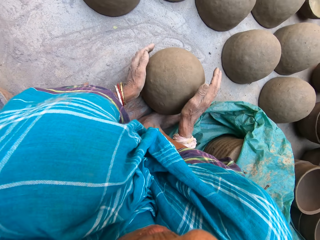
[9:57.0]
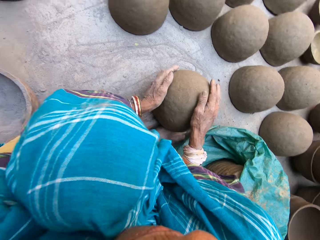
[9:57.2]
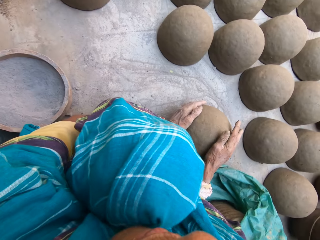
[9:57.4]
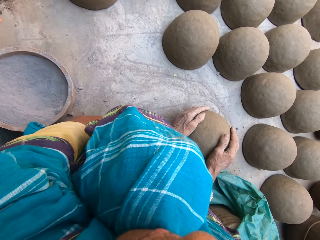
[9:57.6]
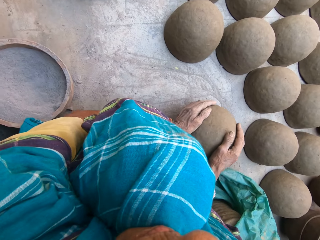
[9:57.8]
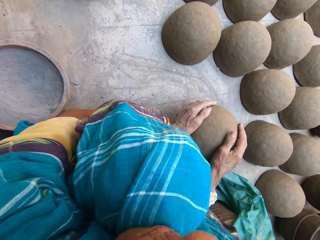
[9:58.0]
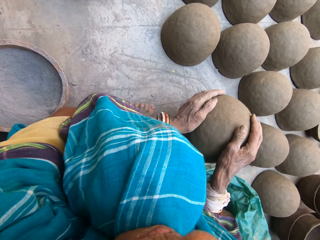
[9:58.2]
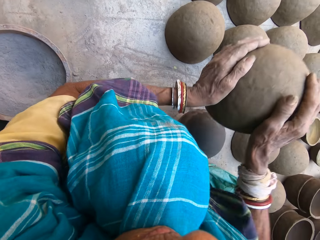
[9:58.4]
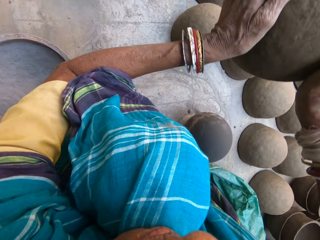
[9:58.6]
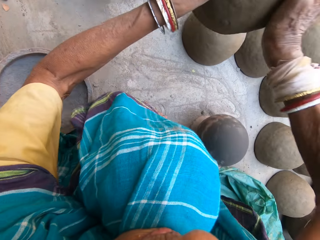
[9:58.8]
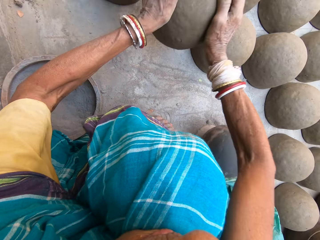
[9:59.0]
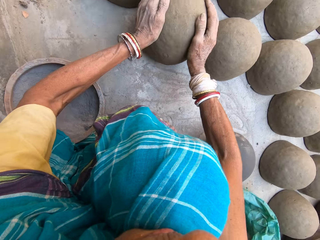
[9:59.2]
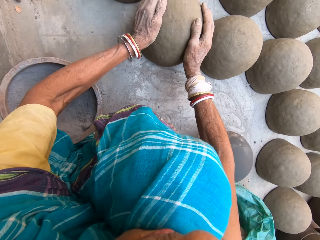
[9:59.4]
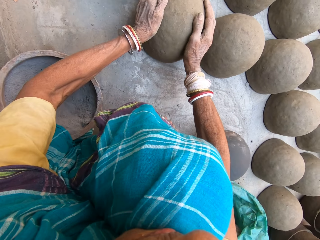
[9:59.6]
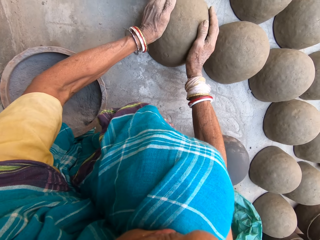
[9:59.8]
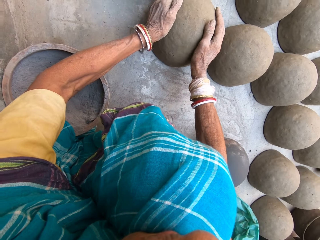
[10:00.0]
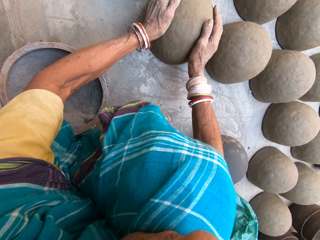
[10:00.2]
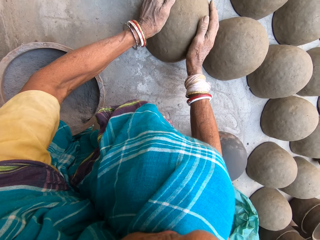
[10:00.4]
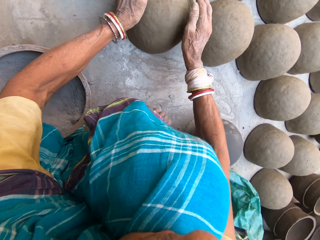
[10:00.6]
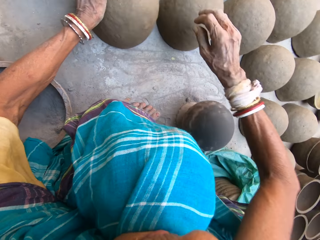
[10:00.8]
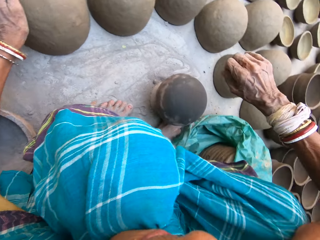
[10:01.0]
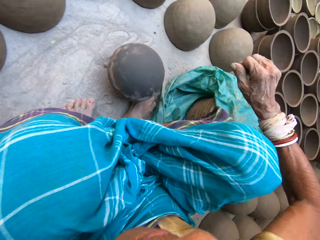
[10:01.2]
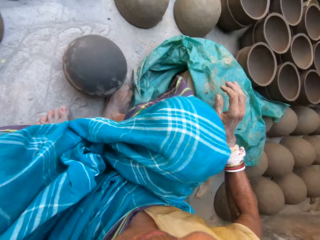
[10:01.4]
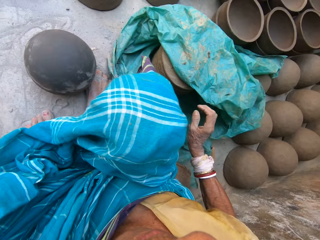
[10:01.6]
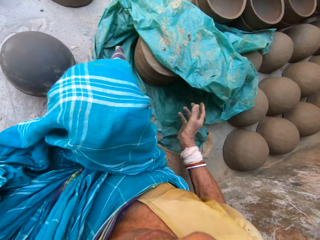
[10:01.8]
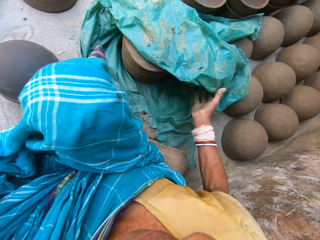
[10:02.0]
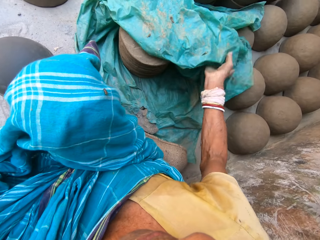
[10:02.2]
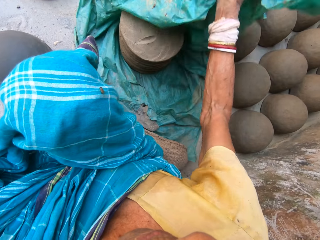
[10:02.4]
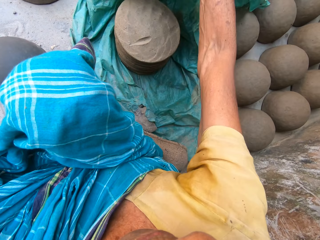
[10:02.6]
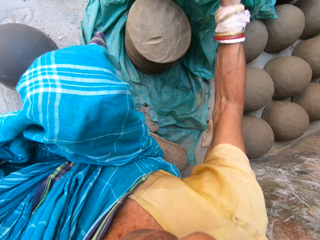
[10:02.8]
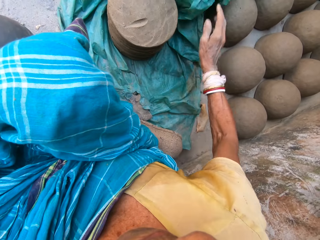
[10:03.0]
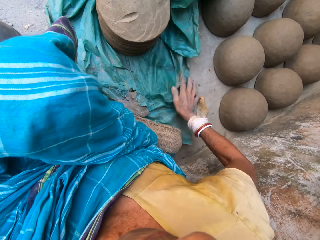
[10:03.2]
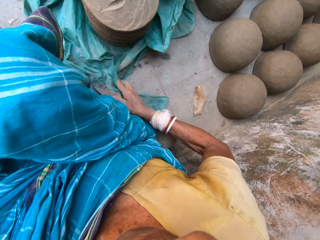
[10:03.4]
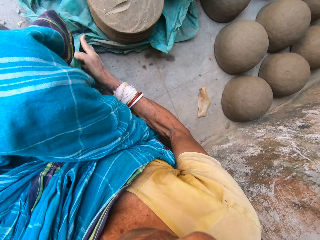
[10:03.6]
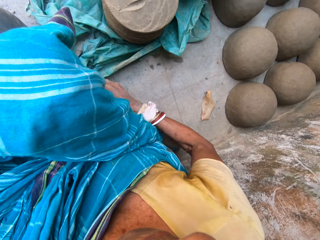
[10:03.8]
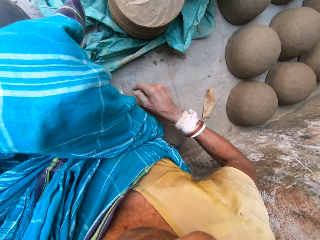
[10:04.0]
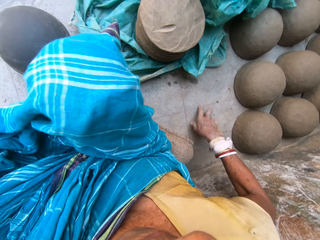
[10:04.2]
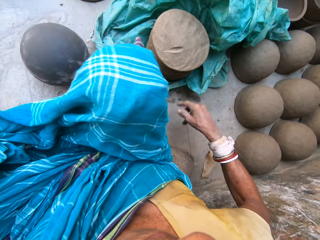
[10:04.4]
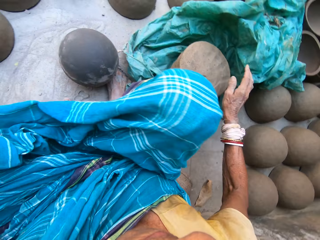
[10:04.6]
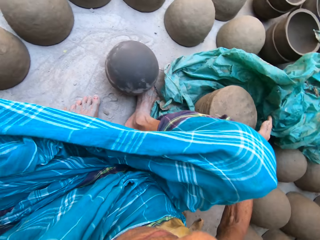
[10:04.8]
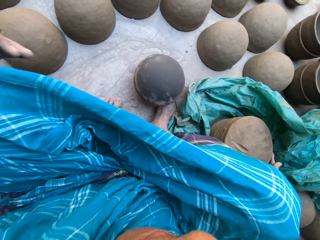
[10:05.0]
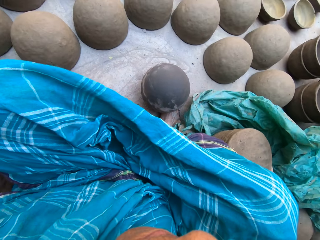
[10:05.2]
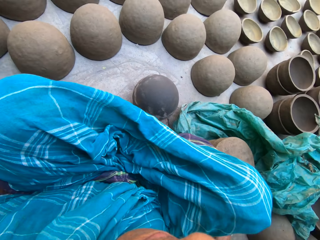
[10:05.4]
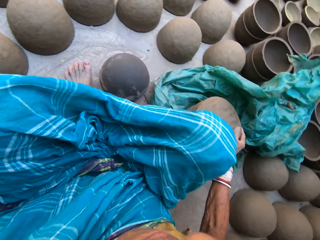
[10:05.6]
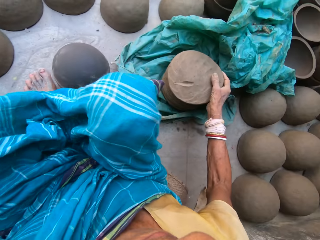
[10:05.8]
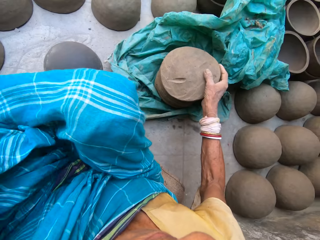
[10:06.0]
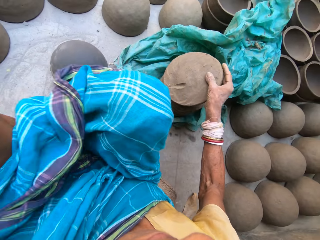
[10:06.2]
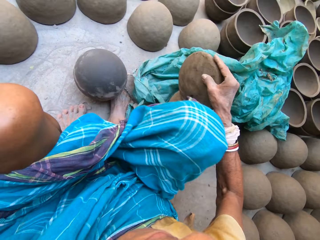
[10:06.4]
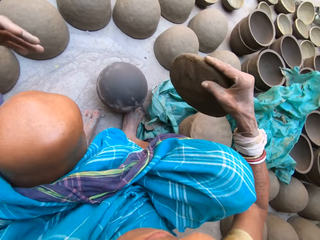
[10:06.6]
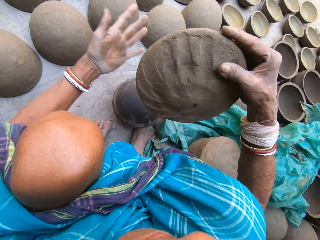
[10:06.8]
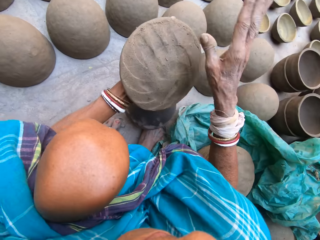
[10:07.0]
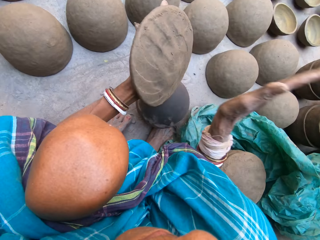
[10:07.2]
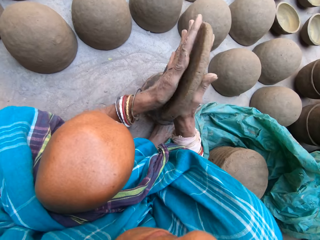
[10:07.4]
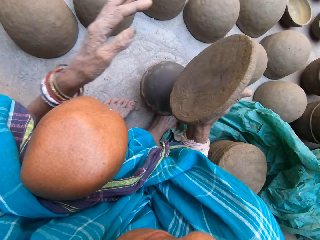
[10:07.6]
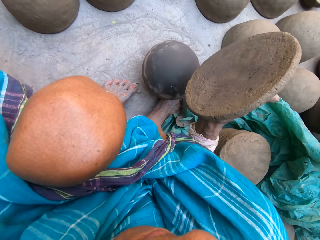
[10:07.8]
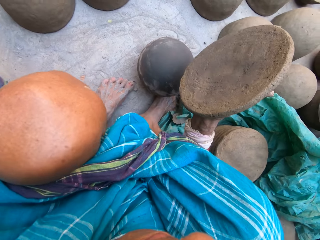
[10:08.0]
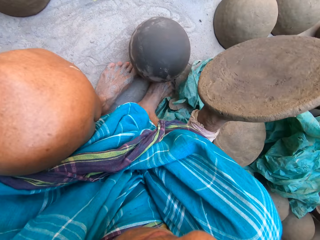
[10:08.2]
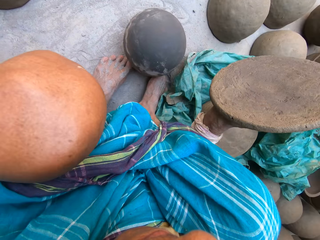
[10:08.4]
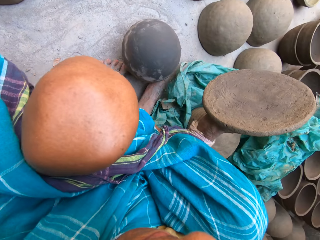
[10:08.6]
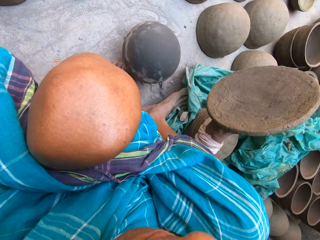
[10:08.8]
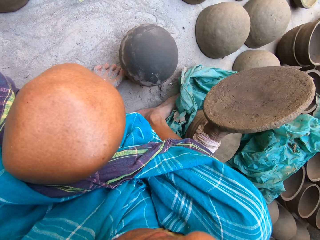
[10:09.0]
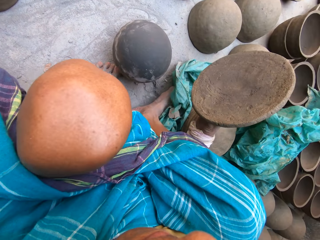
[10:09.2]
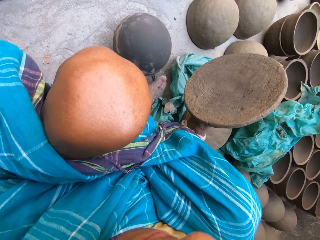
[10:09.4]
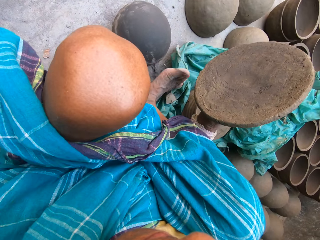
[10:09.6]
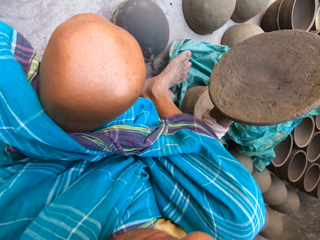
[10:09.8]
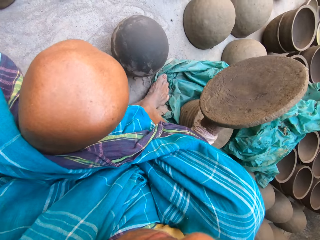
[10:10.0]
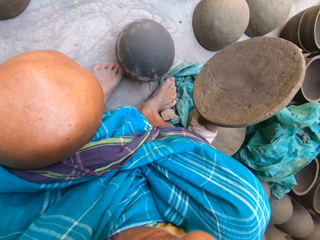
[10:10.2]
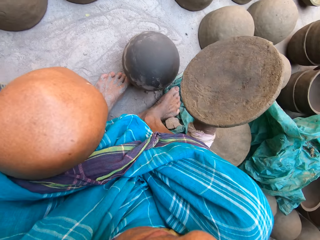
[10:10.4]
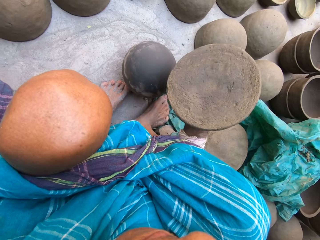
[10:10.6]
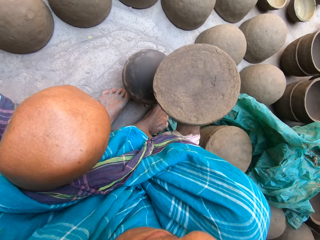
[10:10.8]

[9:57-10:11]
The camera wearer picks the clay pot from the wooden block. They place the clay pot on the ground. They move the polythene bag on the floor. They uncover the clay. They pick a clay mold from the clay mold stack. They mold the clay. They pick dirt with hands. They move the right foot. They step on the polythene bag.

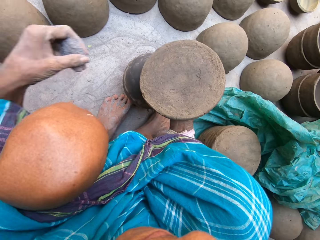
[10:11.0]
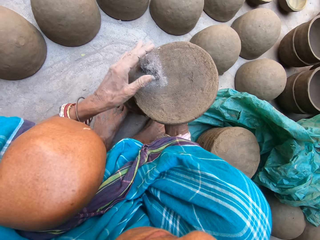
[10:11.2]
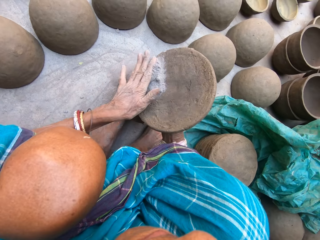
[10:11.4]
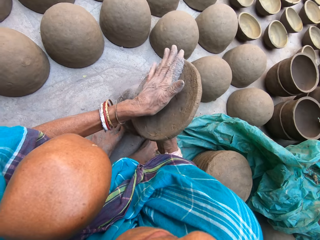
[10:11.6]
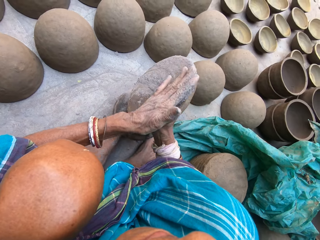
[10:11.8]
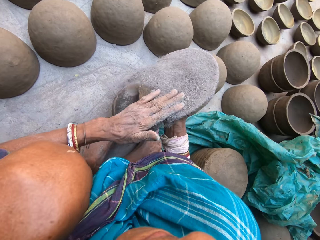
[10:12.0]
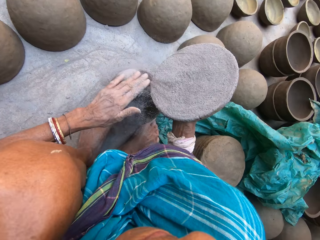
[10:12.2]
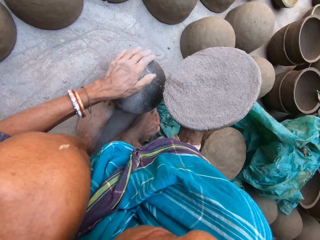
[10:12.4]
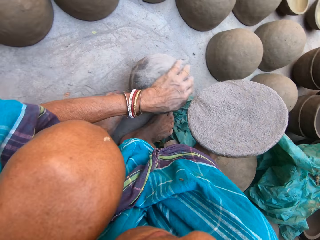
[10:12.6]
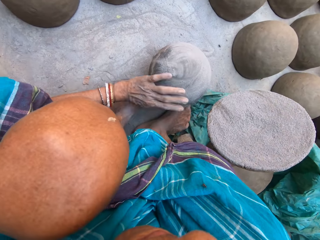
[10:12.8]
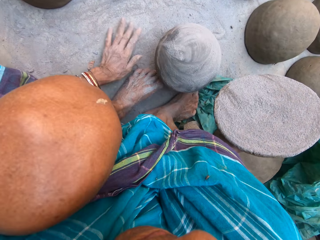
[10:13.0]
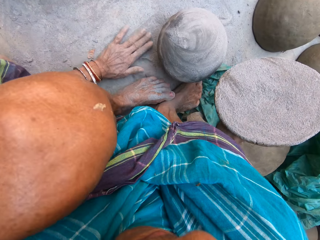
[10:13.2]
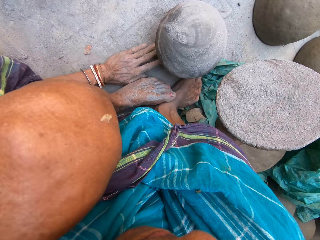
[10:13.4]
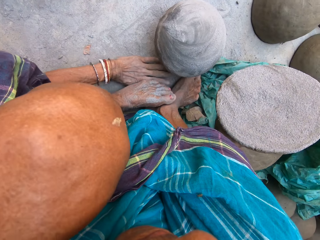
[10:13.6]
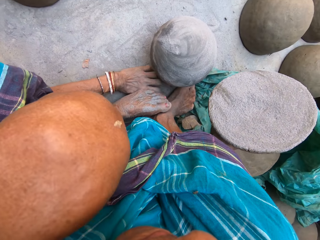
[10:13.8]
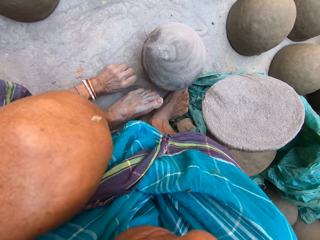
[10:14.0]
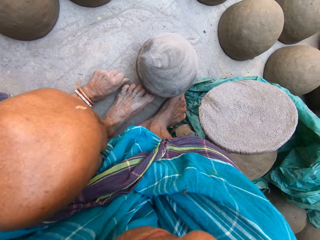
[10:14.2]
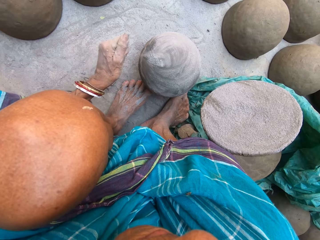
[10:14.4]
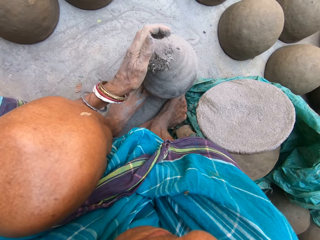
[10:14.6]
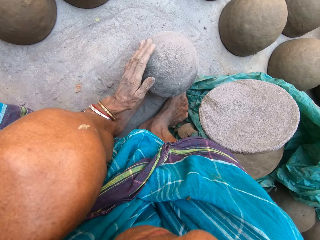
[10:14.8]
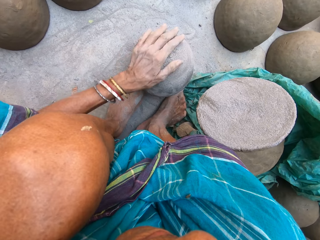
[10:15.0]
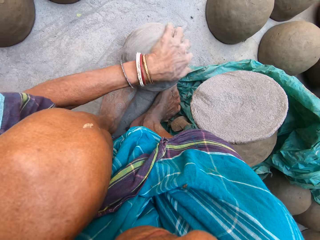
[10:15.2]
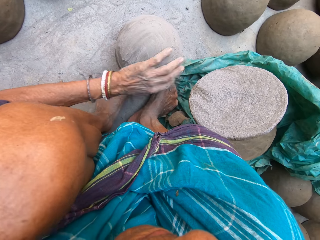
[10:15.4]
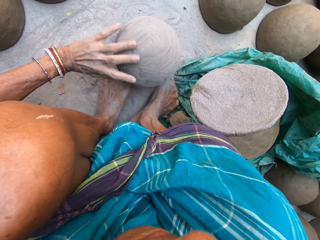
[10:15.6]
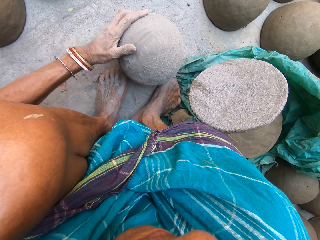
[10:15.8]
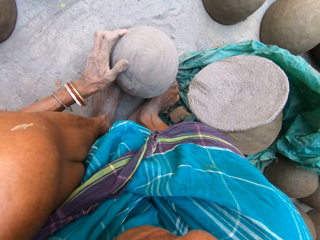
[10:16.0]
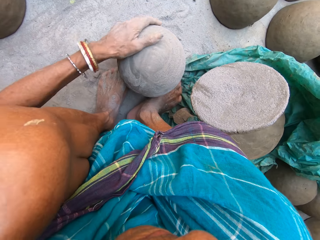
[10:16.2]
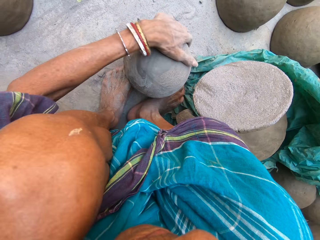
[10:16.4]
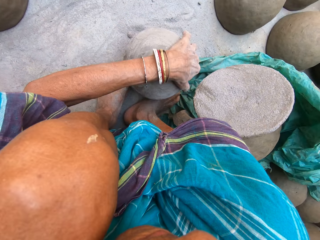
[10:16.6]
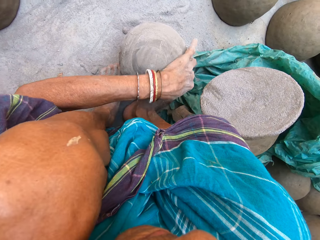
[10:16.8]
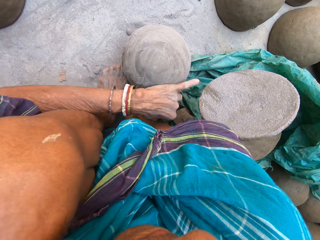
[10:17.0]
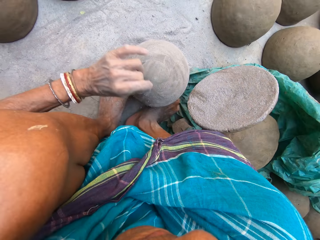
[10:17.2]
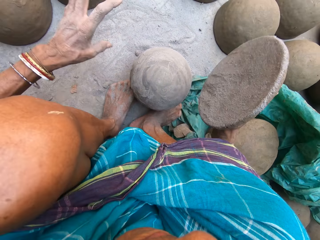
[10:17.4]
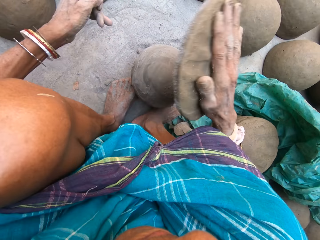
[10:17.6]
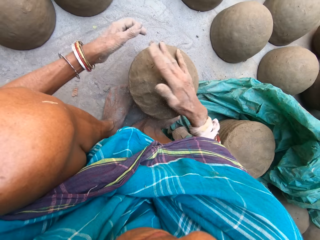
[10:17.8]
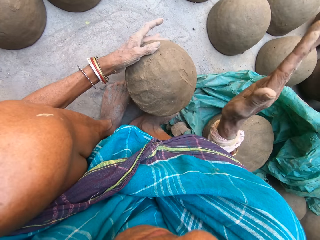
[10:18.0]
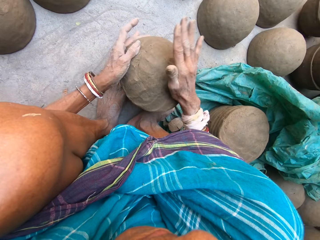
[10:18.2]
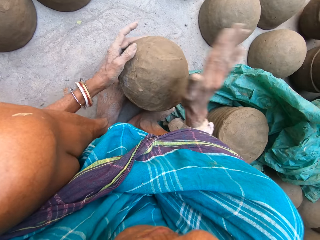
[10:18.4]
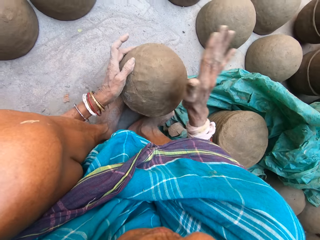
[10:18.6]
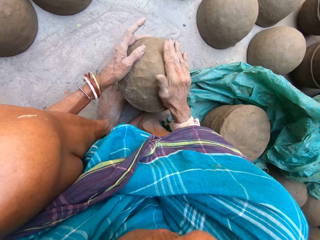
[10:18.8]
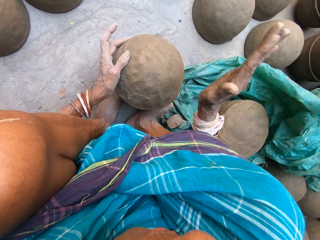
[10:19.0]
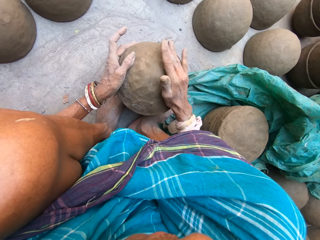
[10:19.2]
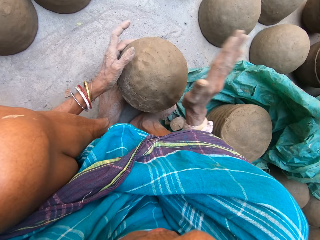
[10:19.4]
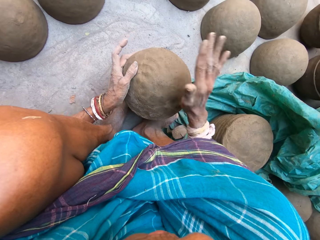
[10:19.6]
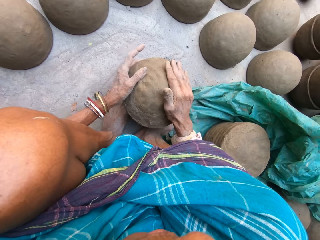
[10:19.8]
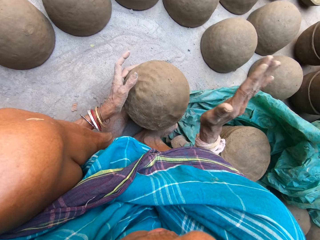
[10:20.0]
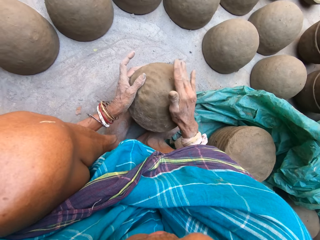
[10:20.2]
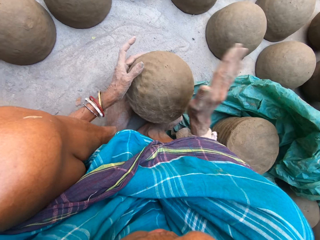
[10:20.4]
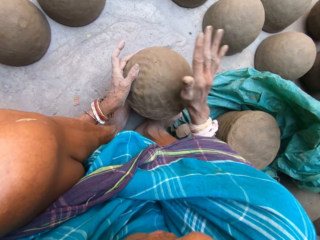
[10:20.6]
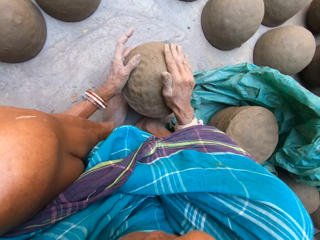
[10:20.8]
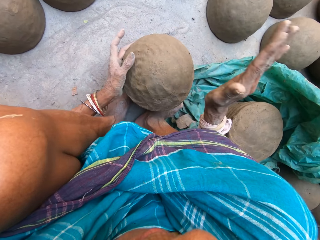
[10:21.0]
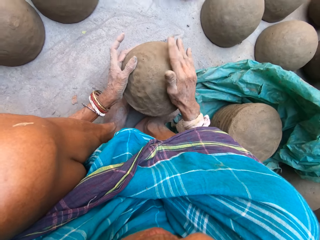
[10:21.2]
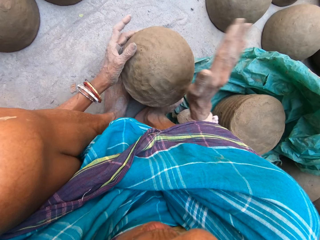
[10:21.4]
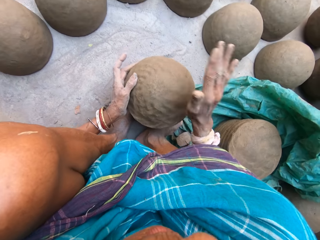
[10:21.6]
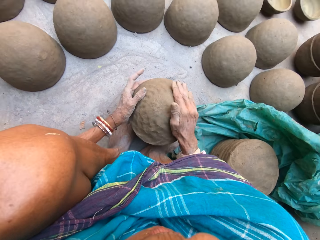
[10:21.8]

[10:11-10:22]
The camera wearer rubs dirt on the clay mold. They rub the dirt on the wooden block on the floor. They gather the dirt with hands on the floor. They rub the dirt on the wooden block on the floor. They place the clay mold on the wooden block. They shape the clay mold on the wooden block.
